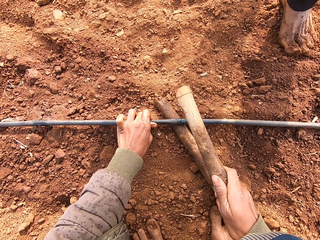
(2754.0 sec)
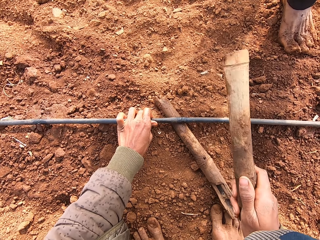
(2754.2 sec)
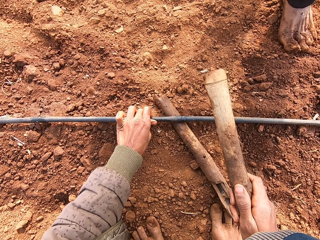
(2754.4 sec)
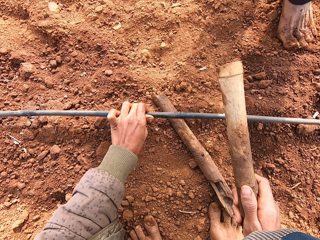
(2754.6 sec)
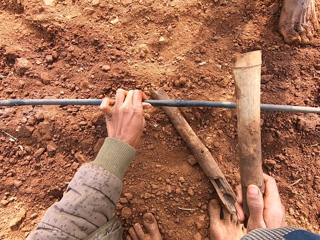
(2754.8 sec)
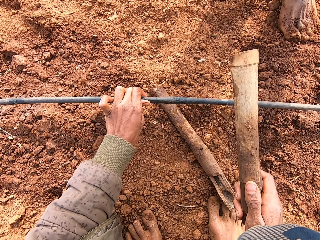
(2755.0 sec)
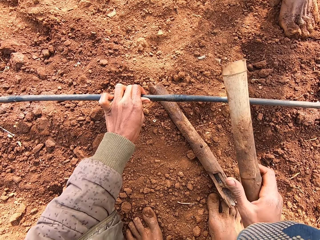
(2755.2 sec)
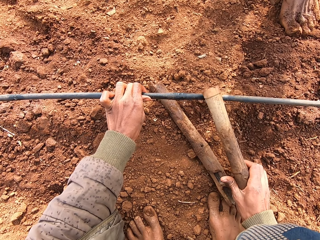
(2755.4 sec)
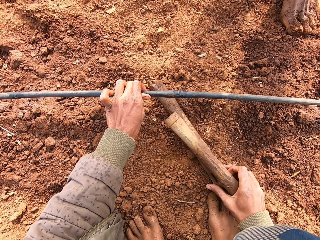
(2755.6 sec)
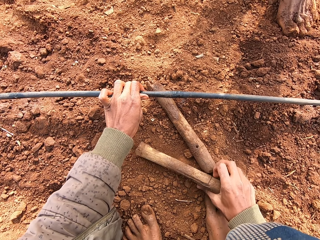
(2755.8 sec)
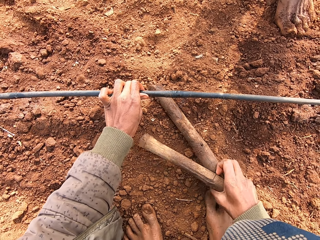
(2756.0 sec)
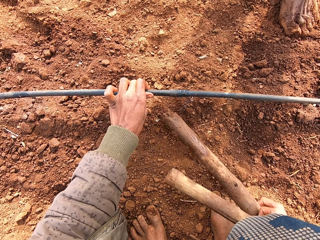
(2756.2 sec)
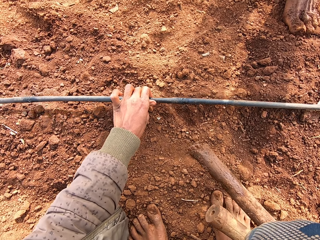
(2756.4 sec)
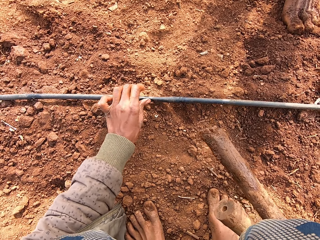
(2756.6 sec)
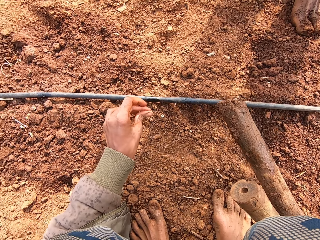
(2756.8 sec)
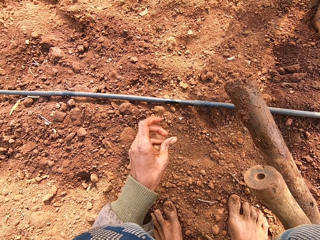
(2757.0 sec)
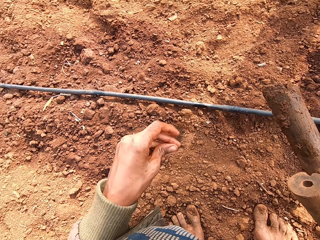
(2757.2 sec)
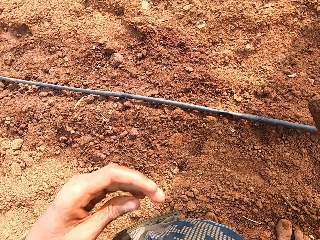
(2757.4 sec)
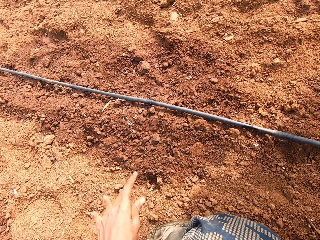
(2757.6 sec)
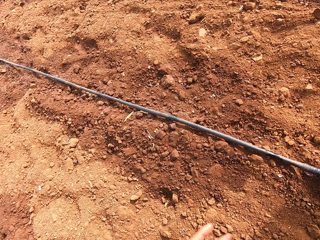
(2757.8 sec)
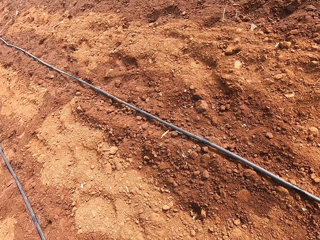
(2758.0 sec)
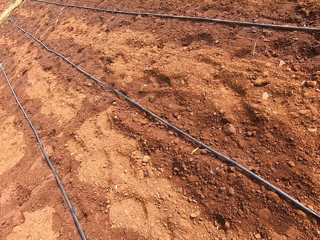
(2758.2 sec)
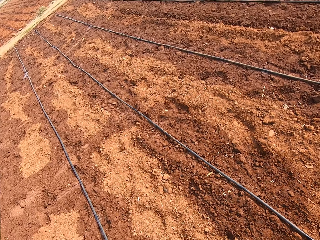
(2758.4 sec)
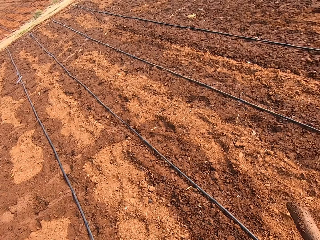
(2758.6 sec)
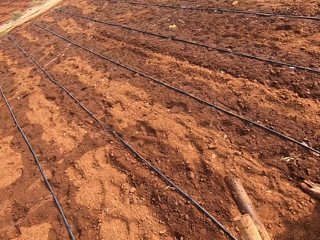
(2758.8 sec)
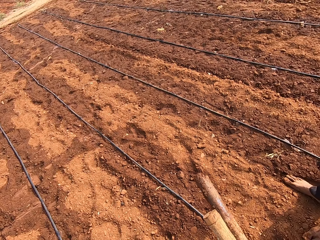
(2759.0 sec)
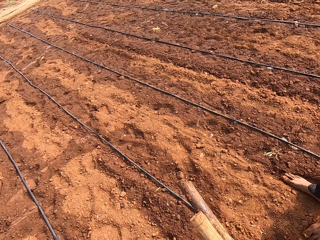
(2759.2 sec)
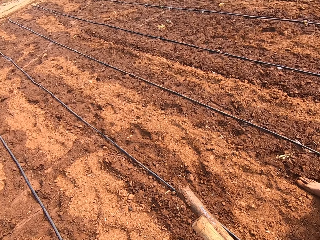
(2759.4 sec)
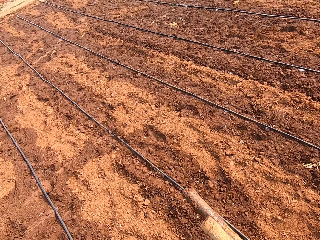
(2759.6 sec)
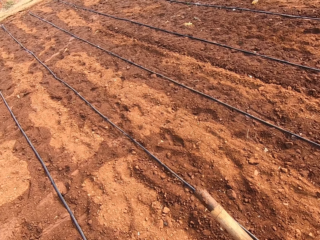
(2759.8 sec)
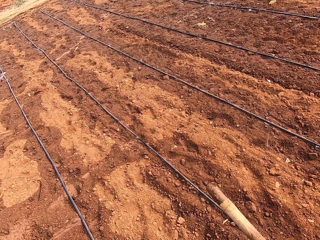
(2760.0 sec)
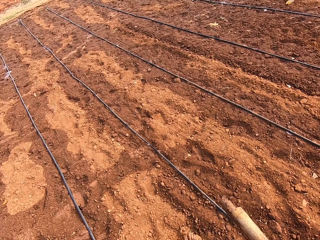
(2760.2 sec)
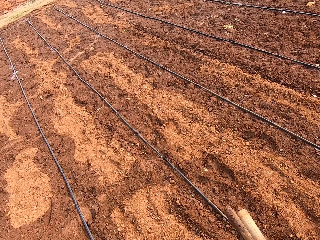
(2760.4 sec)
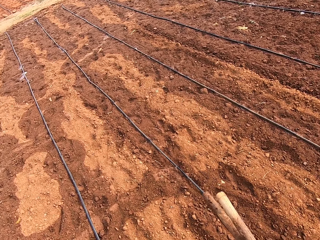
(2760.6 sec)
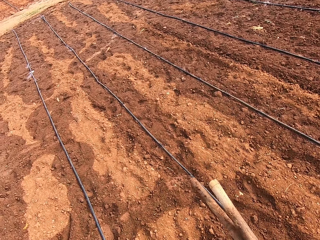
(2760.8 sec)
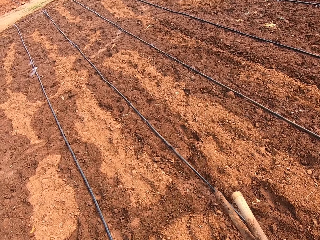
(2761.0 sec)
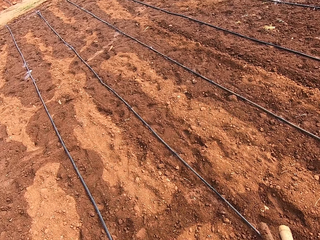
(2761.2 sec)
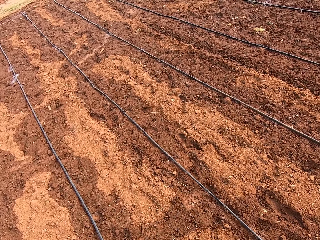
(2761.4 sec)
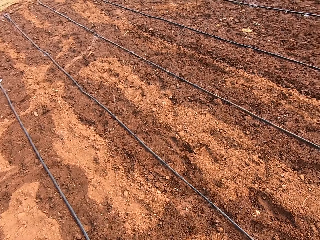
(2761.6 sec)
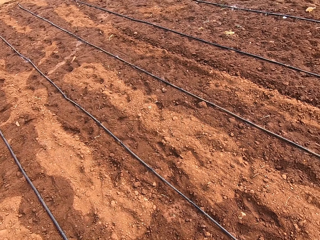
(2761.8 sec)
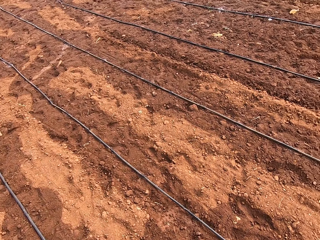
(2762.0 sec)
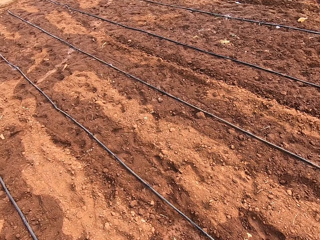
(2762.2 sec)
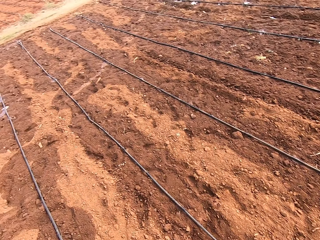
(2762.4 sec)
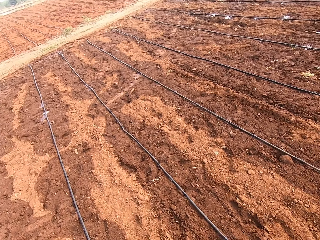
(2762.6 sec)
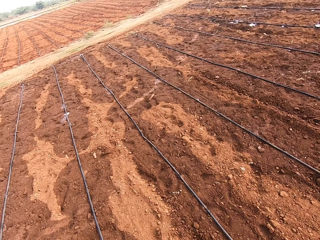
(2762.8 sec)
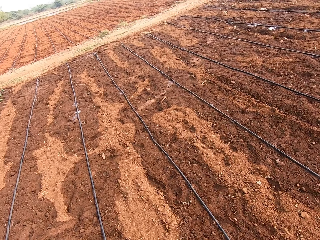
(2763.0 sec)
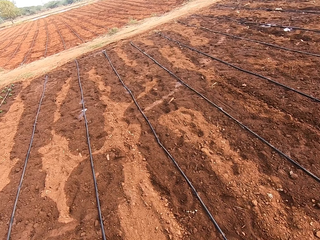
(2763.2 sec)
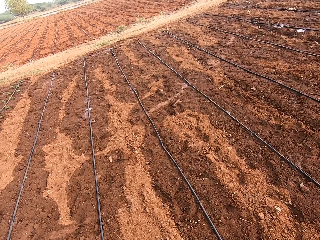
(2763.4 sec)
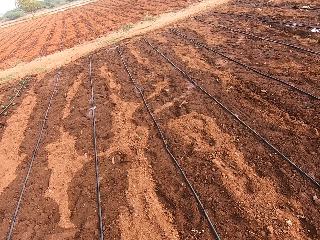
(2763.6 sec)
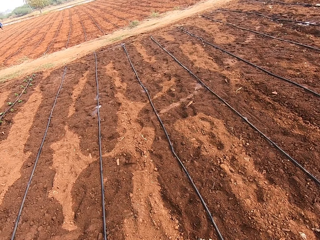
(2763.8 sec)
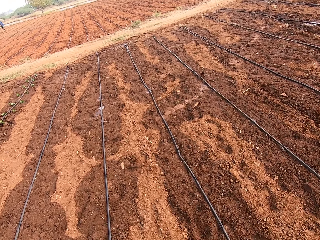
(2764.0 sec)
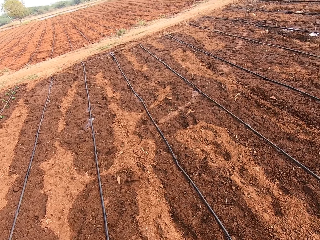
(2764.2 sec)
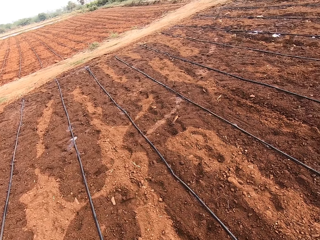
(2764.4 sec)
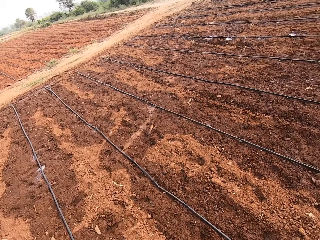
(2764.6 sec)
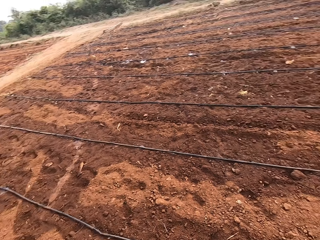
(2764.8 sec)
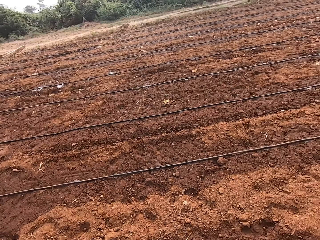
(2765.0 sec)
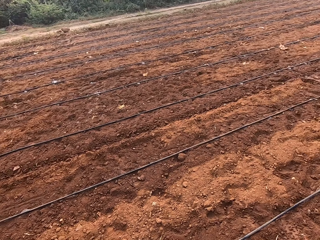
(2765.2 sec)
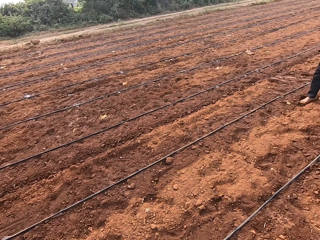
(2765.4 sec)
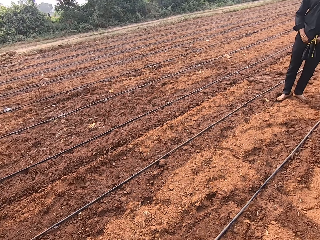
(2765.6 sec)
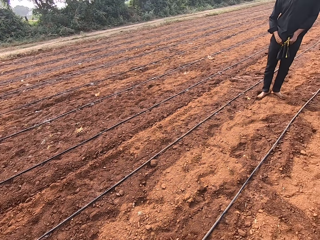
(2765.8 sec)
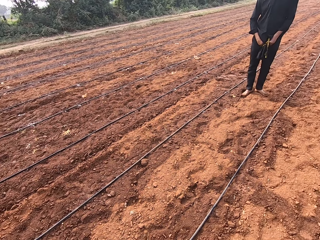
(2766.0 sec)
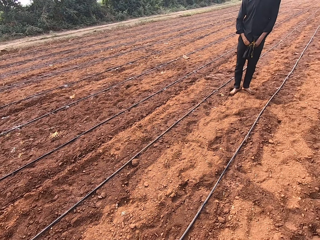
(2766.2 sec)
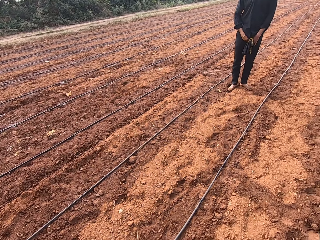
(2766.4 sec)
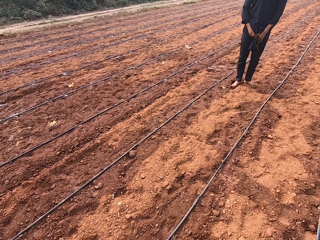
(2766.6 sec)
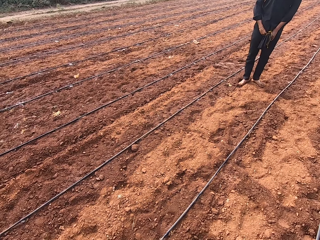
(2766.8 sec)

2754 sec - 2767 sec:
The camera wearer pulls up the pipe from the stick with his left hand. He picks the stick from the ground with his right hand, drops the pipe on the ground and rubs his left hand. He walks across the farm and talks to the man. The man talks to the camera wearer. The camera wearer talks to the man.

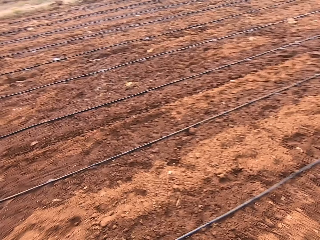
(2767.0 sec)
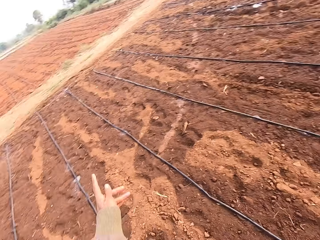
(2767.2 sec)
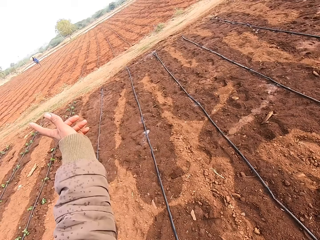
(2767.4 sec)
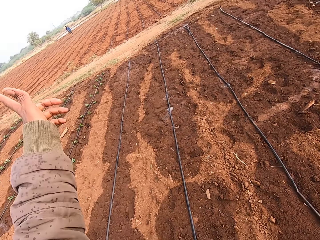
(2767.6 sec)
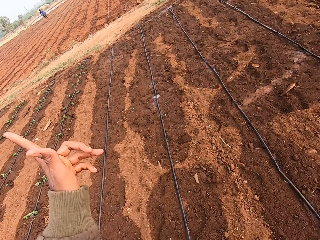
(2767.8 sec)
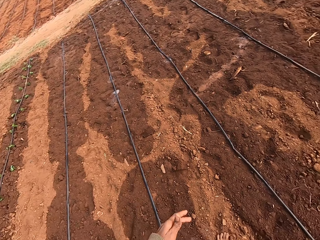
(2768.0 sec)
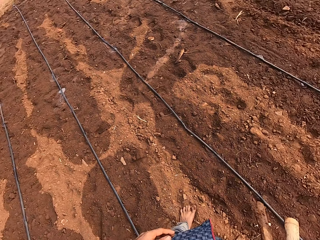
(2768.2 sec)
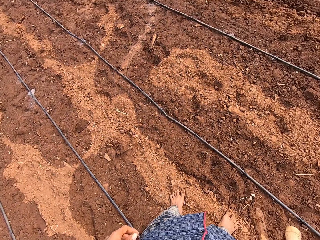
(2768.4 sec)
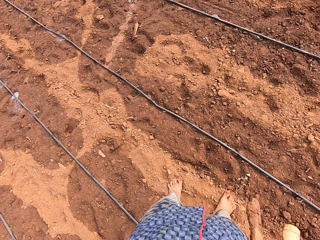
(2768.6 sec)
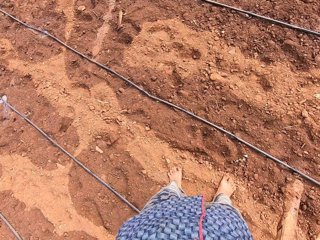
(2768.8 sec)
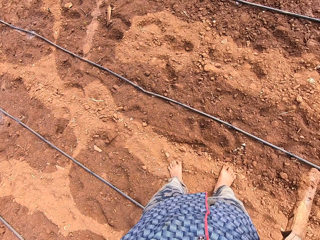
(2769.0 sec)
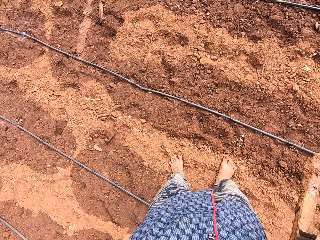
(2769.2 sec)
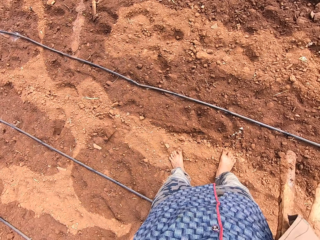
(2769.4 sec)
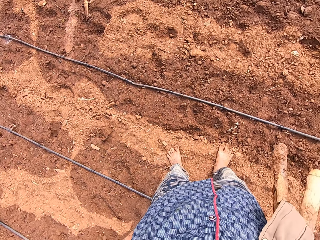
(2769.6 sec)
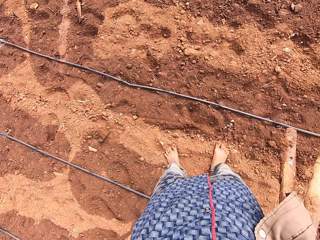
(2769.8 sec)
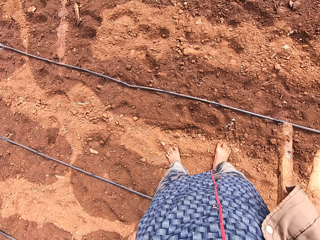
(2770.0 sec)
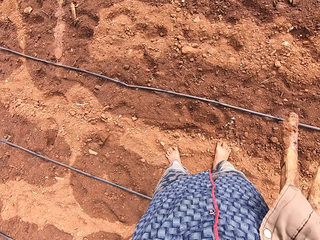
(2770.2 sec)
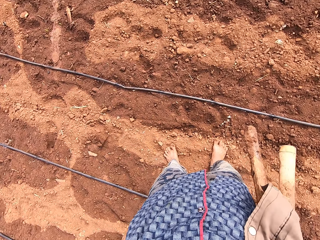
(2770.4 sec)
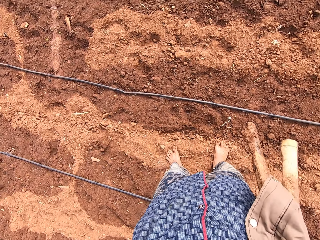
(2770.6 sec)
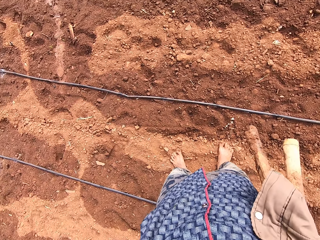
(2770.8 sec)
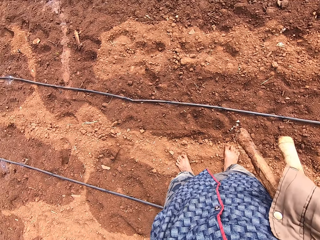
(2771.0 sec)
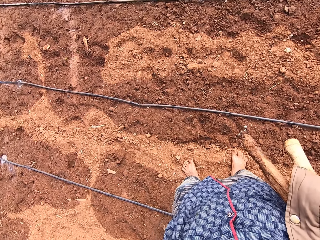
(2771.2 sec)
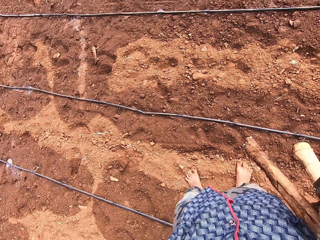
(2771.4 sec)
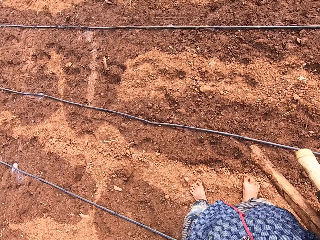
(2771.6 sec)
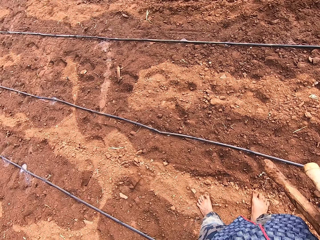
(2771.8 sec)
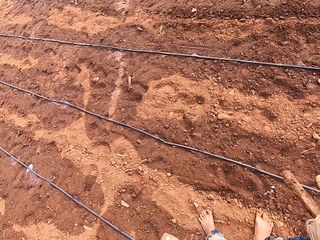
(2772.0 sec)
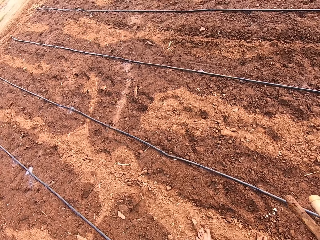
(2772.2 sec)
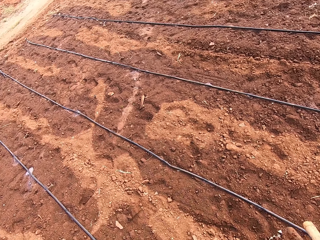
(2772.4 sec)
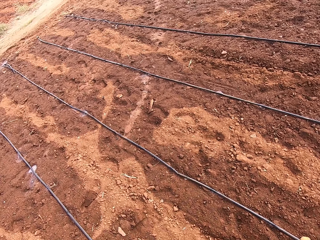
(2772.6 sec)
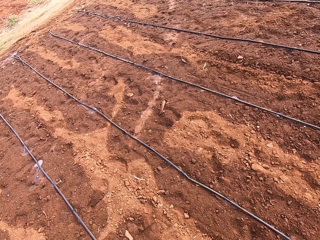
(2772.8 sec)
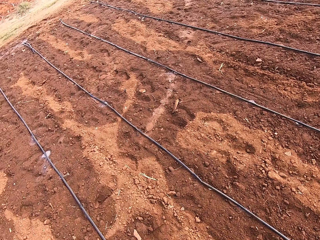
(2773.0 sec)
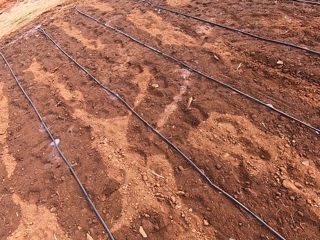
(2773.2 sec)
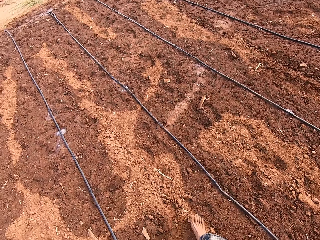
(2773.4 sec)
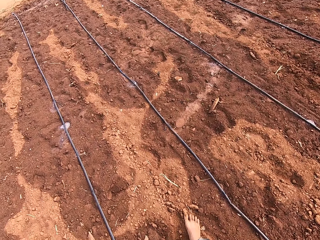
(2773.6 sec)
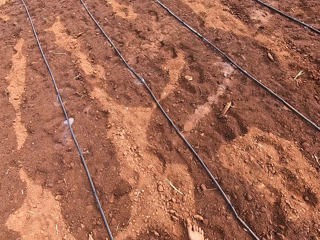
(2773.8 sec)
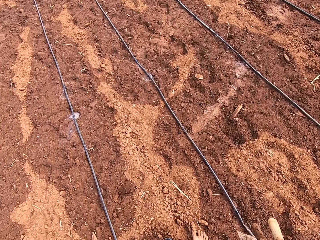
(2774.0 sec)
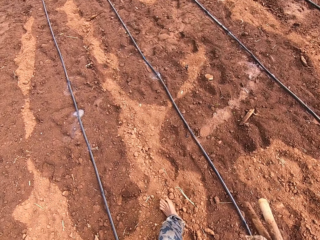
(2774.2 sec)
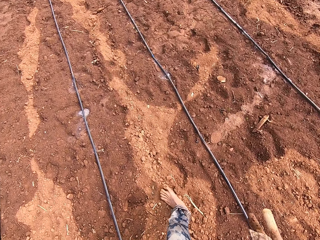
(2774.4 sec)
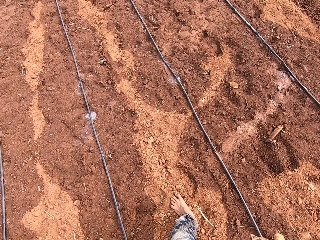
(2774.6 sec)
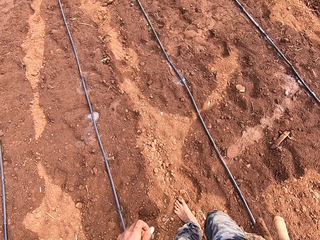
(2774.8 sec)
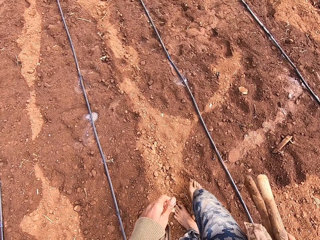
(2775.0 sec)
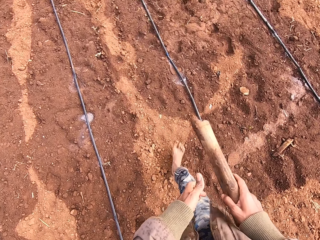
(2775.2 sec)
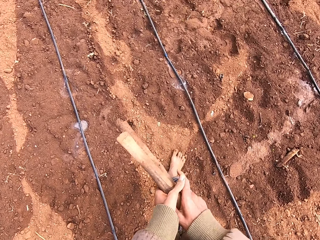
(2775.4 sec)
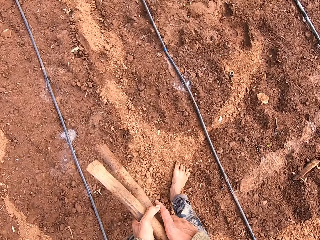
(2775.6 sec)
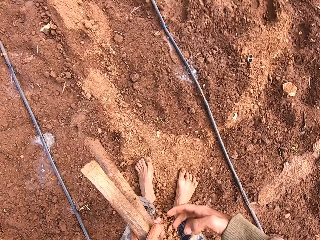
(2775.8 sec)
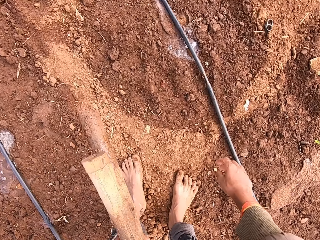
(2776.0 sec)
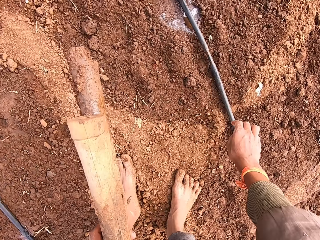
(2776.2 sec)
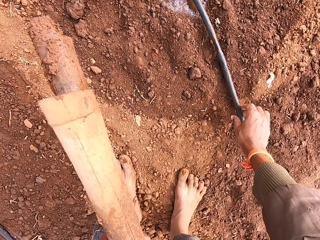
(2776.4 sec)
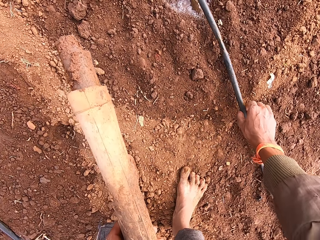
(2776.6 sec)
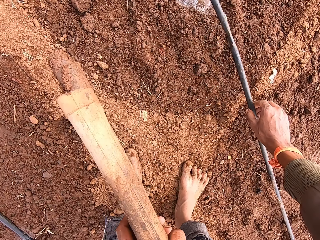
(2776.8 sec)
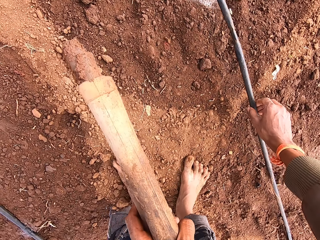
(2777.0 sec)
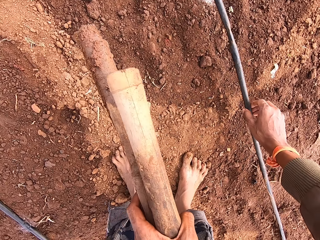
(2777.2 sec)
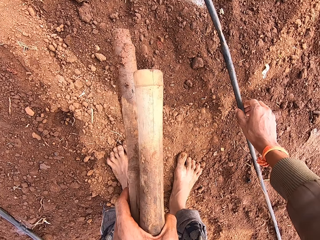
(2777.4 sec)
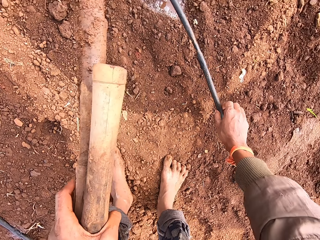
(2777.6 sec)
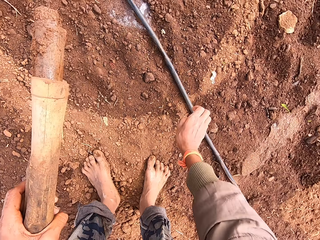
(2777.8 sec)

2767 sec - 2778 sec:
The man talks to the camera wearer. The camera wearer talks to the man. The man talks to the camera wearer. The camera wearer looks around and walks across the farm. He passes the sticks from his right hand to his left hand. He pulls up the pipe from the ground with his right hand.
